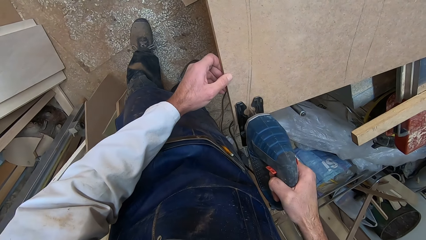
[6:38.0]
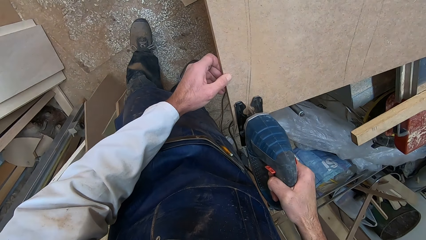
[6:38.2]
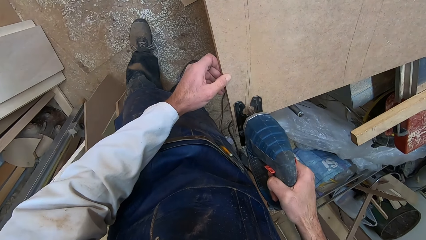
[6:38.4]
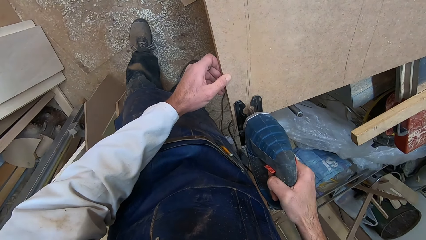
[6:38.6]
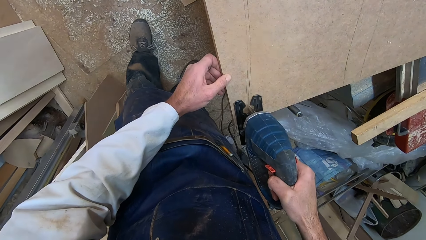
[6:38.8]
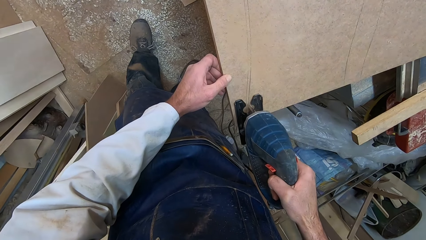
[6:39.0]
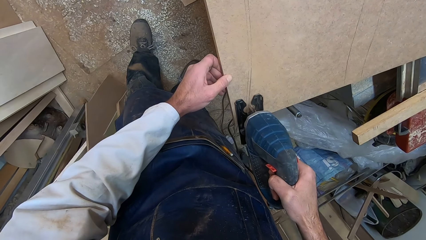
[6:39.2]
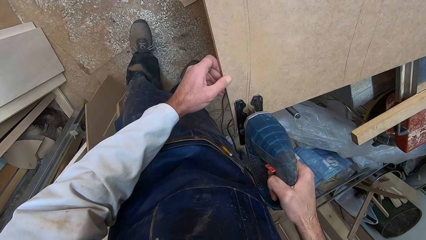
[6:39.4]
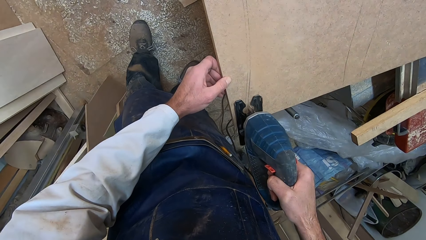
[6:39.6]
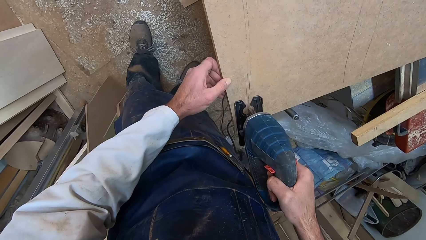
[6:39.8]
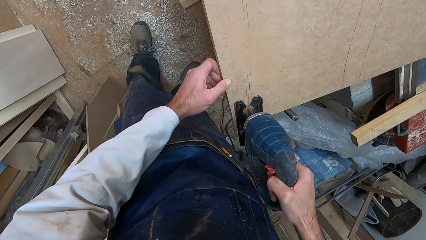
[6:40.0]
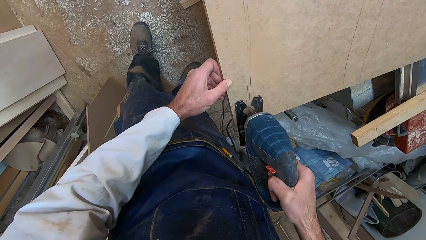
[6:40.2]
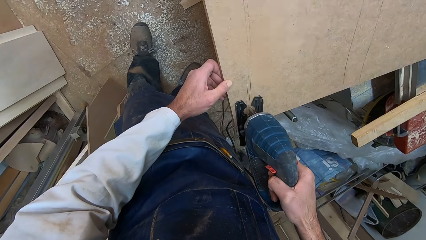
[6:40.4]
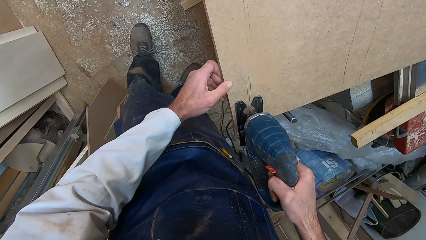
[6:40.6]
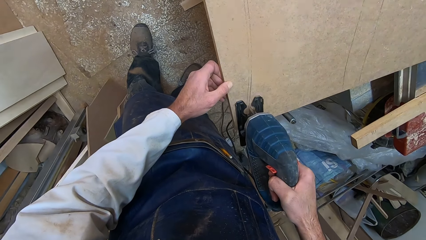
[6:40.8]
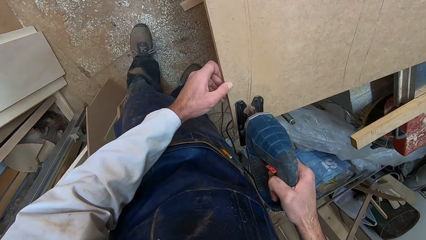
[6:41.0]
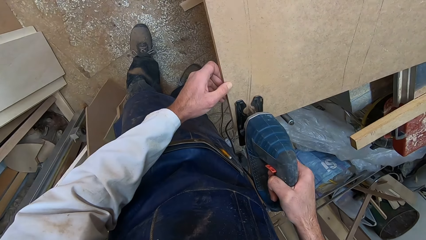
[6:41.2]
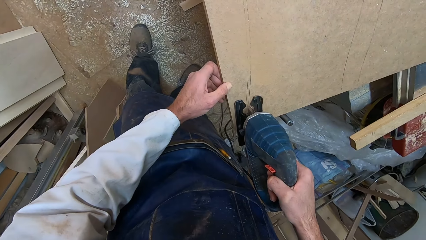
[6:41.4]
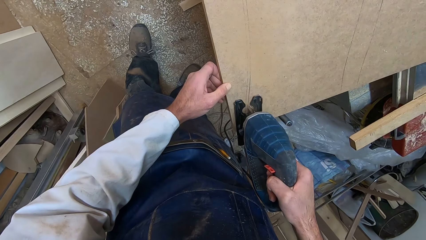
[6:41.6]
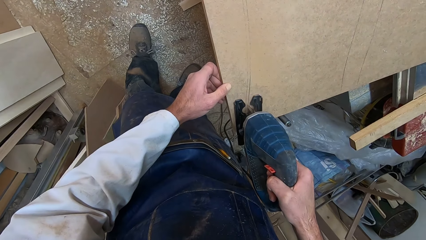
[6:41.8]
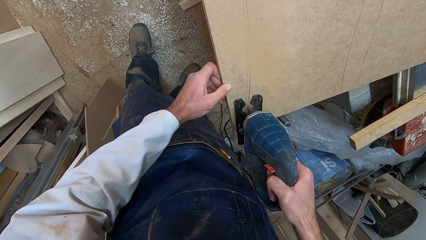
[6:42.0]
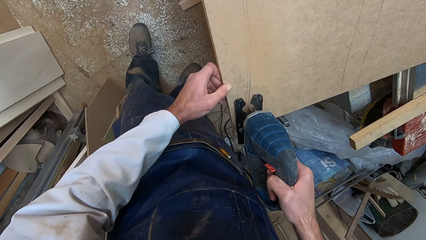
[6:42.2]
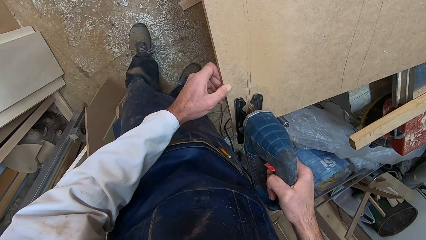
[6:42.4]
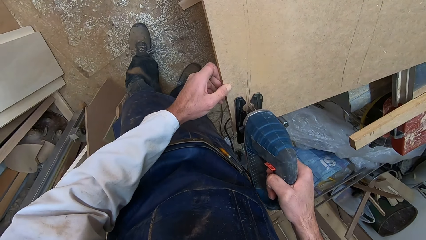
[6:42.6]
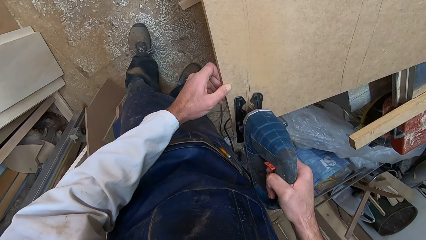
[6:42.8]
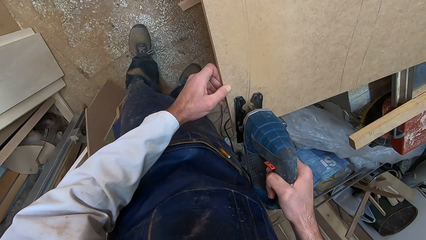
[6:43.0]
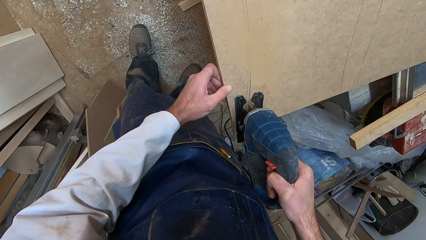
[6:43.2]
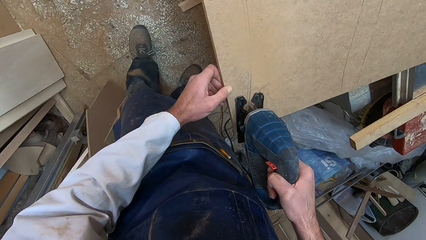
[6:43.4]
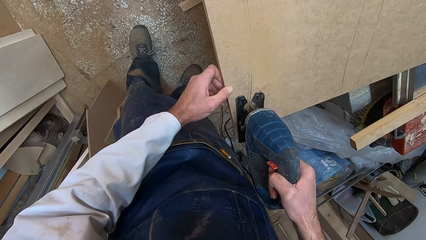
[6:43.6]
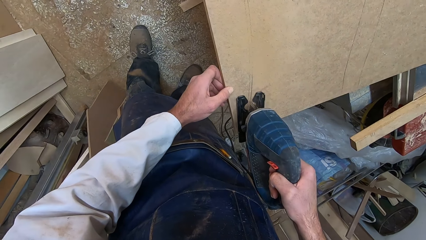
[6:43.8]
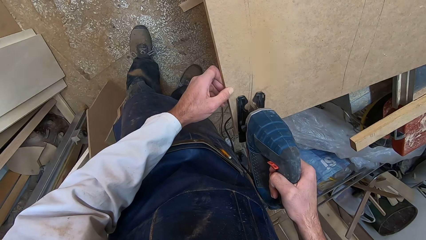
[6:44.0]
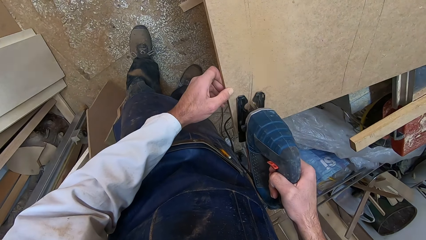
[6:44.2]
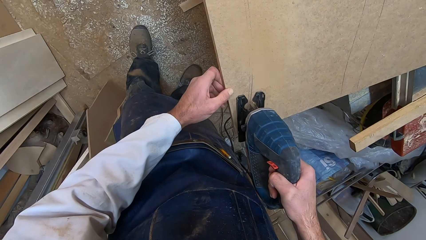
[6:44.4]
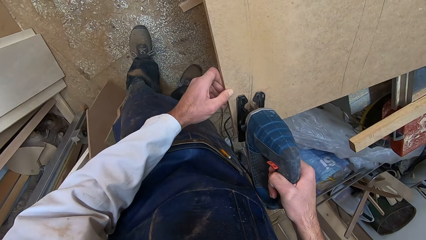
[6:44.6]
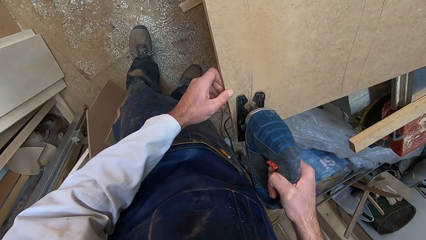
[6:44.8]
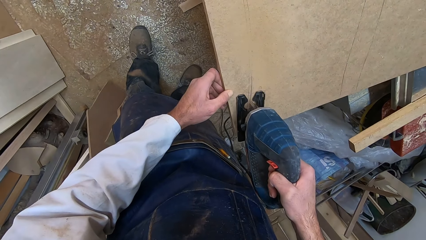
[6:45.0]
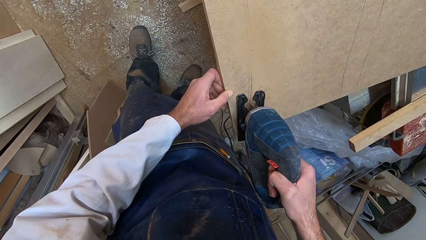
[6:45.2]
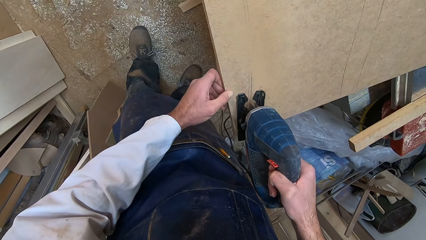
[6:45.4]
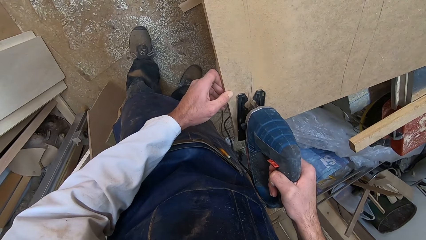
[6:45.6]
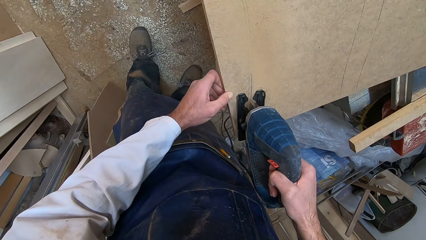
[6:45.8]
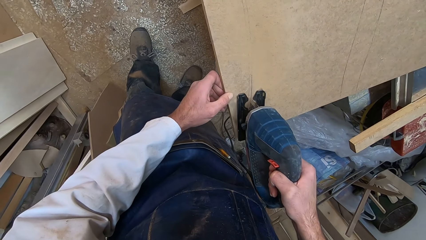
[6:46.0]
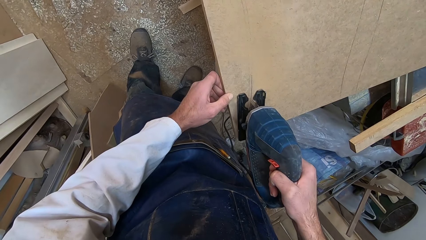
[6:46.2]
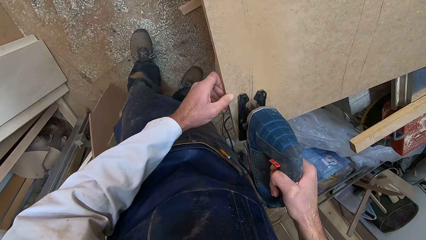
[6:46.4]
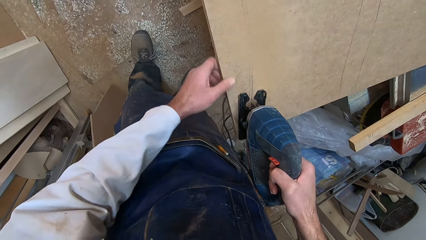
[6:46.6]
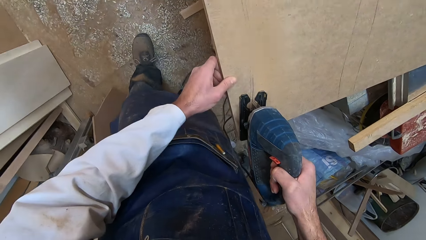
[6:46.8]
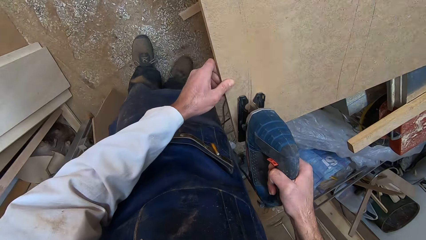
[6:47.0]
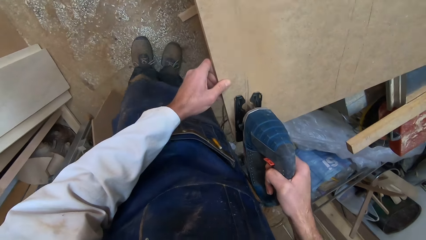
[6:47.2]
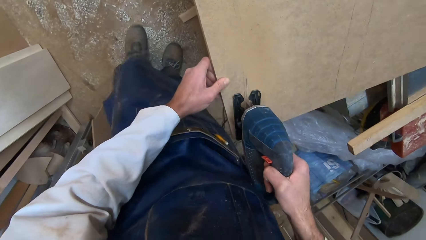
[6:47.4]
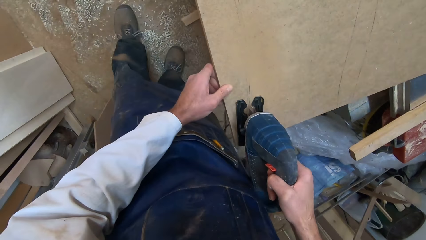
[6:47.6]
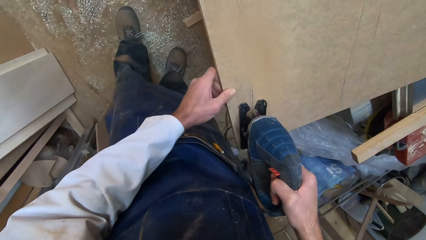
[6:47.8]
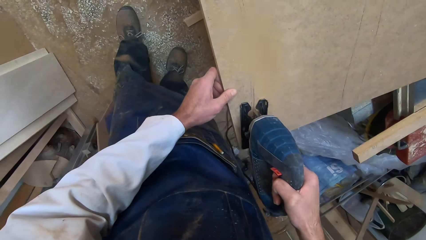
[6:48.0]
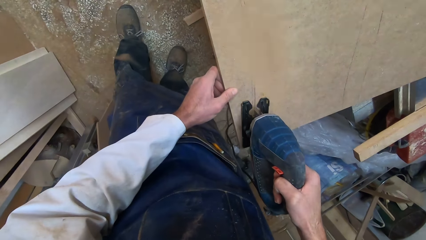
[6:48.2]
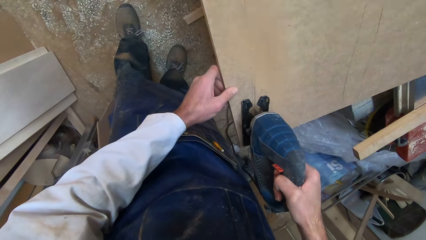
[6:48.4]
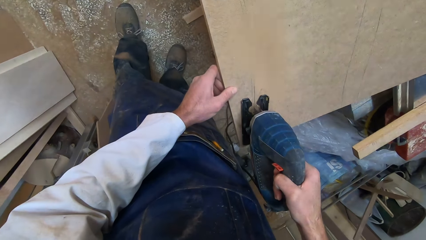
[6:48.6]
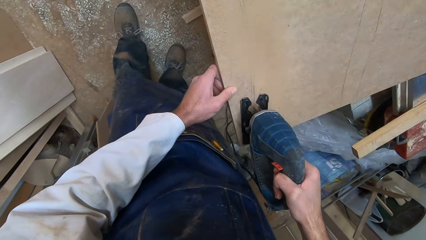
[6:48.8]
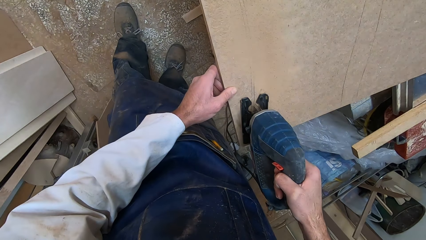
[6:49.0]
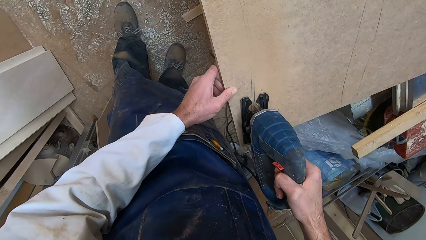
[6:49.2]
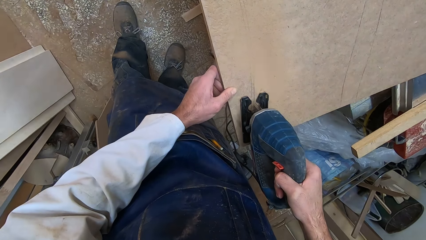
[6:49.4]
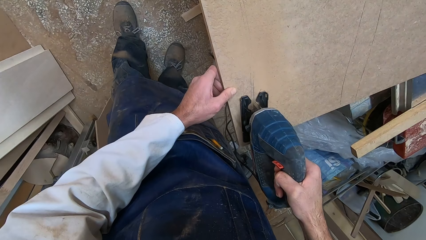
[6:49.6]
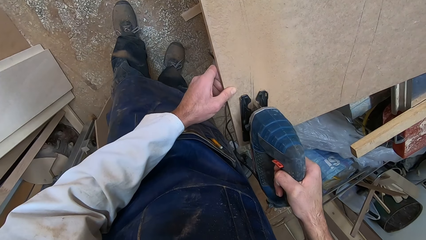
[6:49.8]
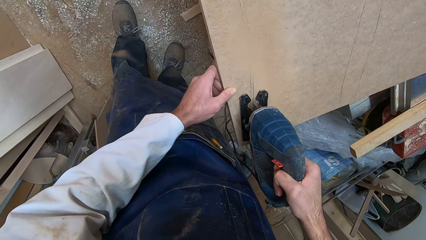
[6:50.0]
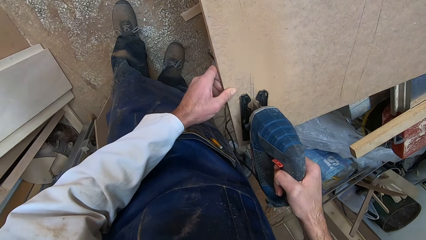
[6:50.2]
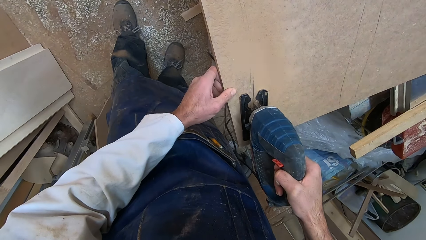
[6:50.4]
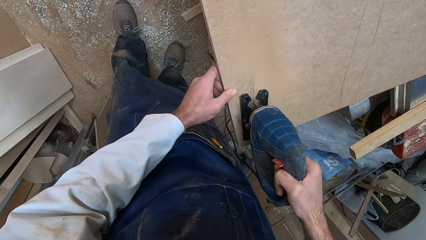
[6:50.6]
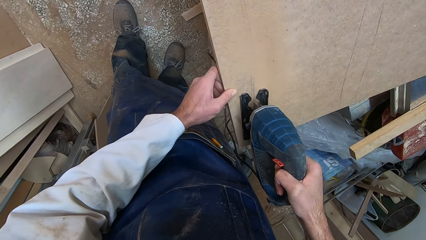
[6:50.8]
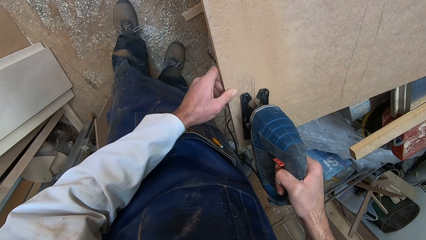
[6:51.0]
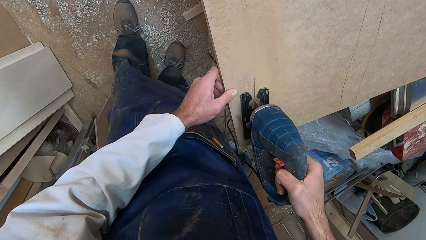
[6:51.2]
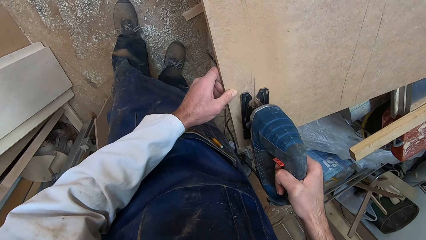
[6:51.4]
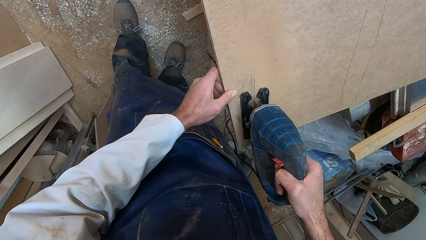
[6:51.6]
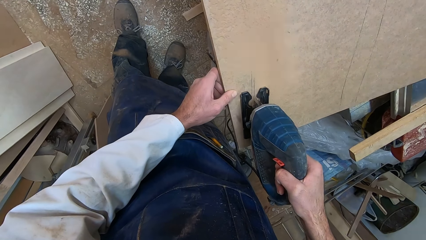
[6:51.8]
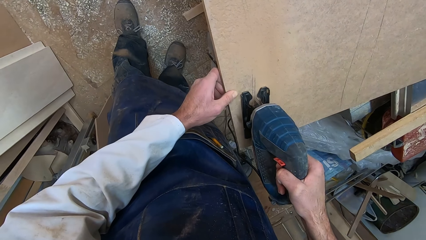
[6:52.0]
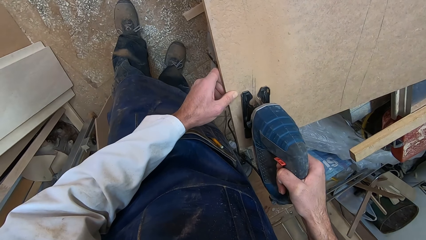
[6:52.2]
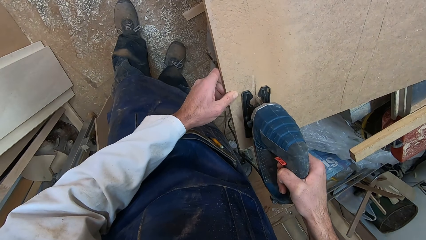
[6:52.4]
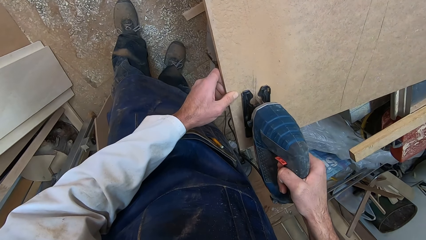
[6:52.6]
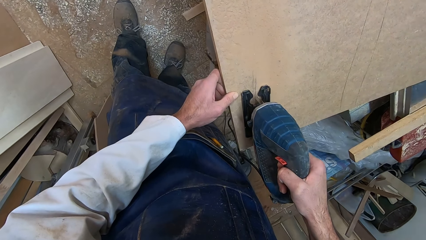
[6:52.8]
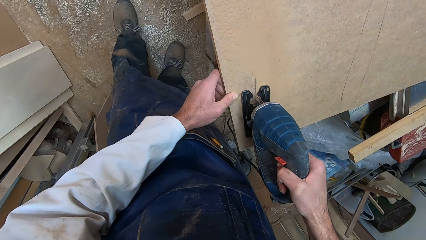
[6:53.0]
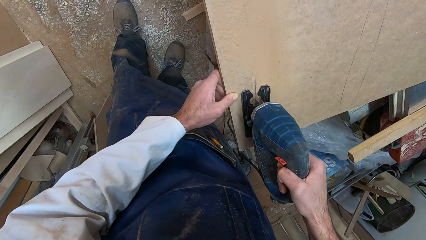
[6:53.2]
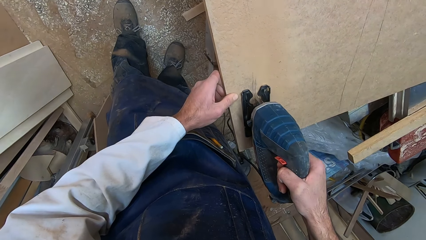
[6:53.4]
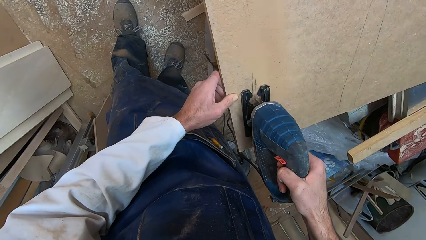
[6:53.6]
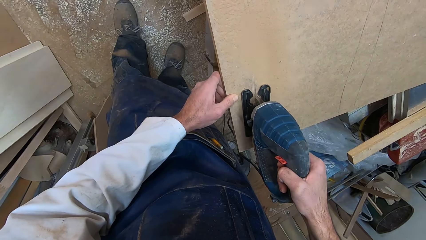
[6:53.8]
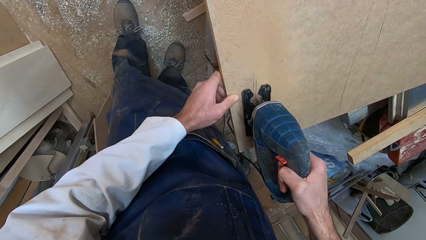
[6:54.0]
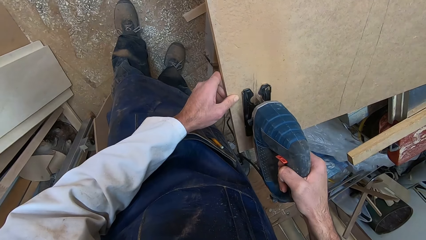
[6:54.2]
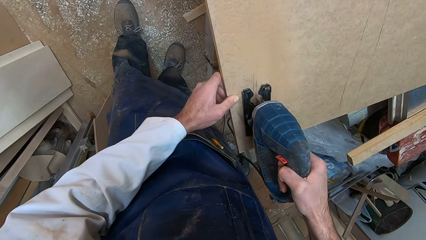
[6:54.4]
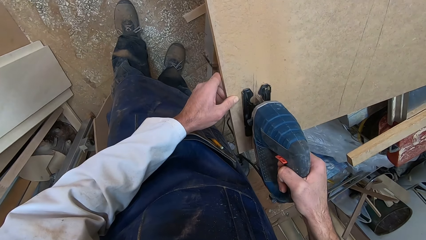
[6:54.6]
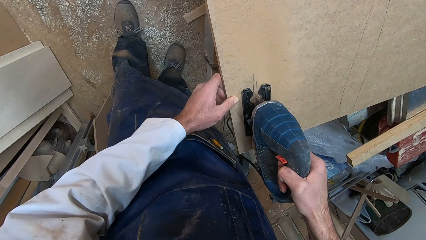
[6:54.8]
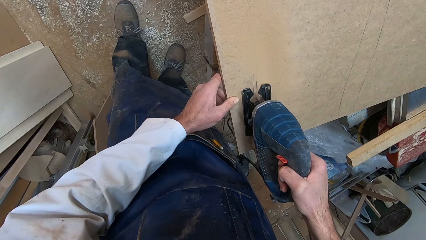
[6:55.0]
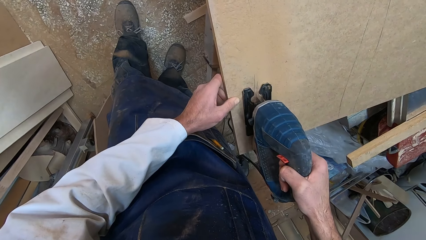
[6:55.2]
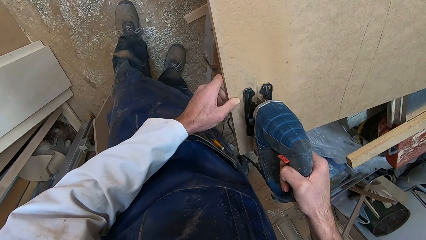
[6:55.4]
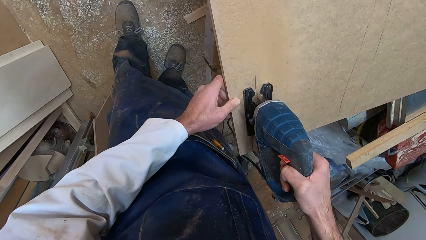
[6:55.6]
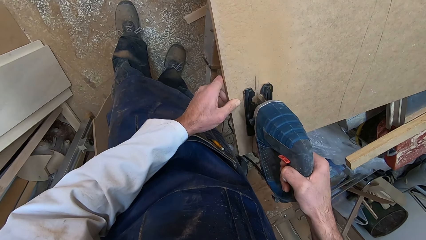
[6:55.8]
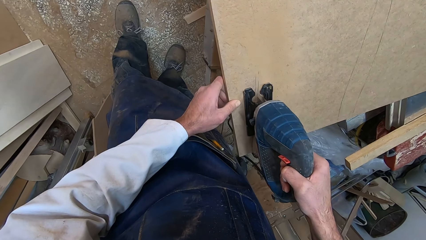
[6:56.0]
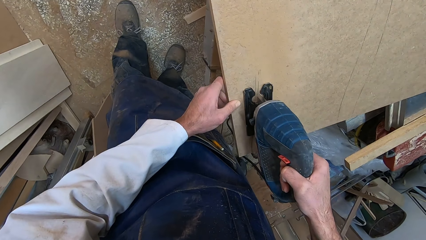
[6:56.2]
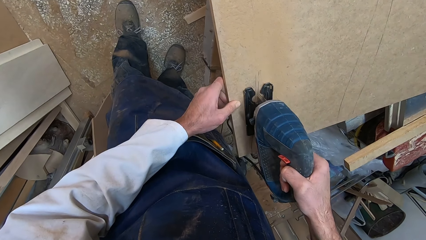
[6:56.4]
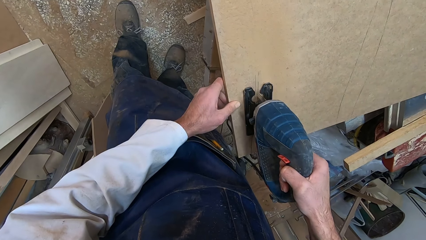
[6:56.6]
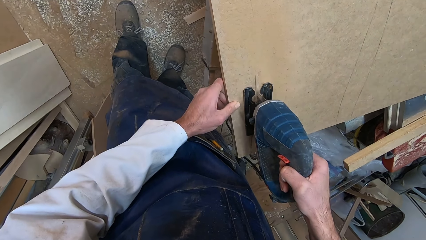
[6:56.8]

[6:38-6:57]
The camera wearer moves his left hand along the plank. He moves forward.
